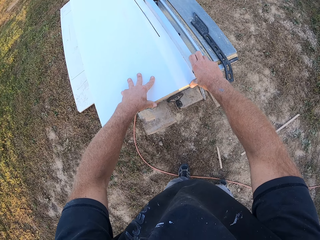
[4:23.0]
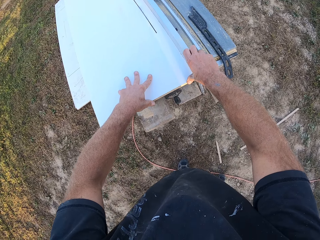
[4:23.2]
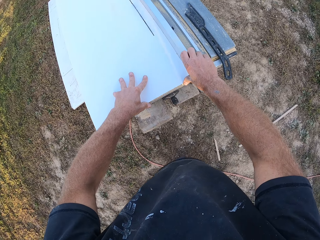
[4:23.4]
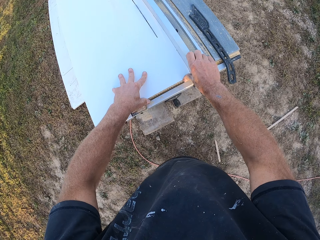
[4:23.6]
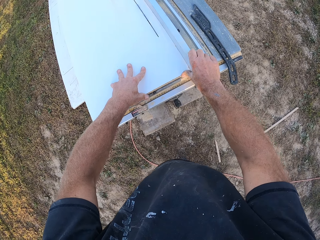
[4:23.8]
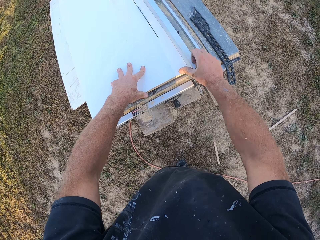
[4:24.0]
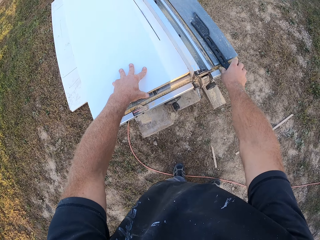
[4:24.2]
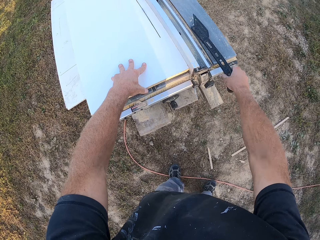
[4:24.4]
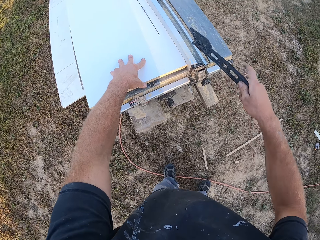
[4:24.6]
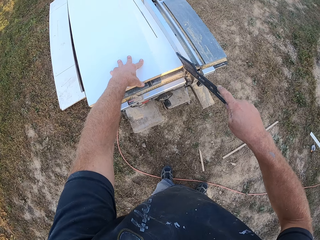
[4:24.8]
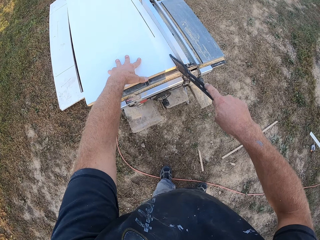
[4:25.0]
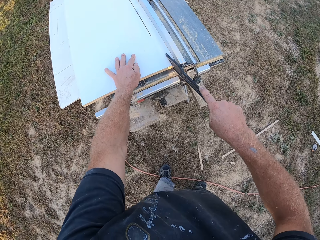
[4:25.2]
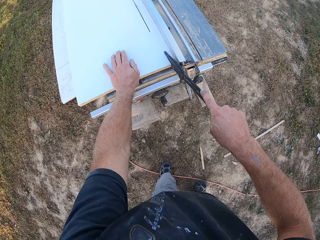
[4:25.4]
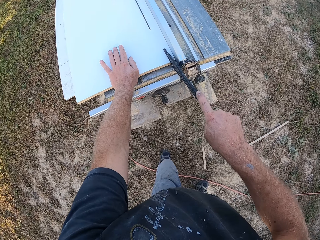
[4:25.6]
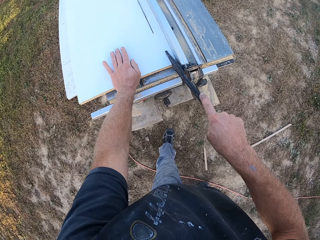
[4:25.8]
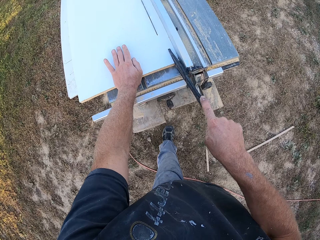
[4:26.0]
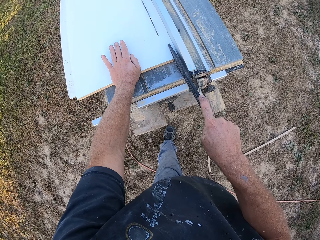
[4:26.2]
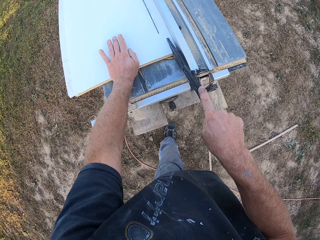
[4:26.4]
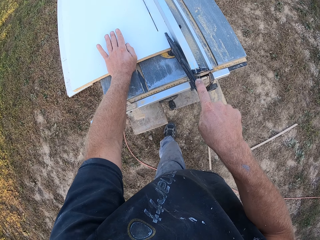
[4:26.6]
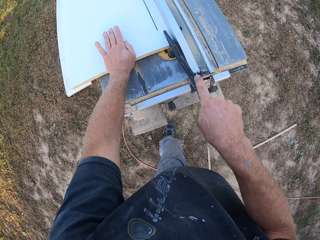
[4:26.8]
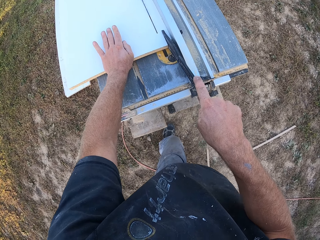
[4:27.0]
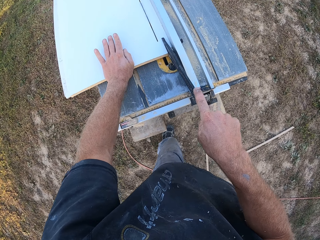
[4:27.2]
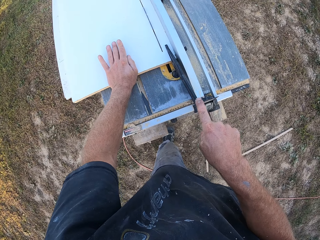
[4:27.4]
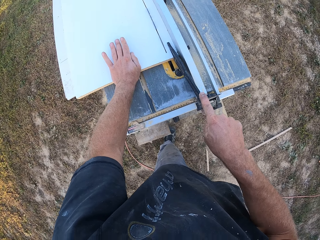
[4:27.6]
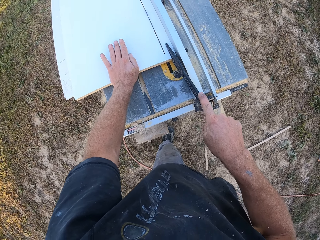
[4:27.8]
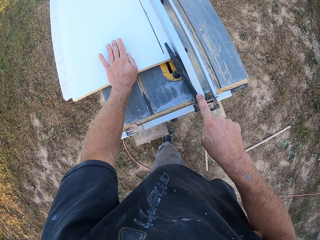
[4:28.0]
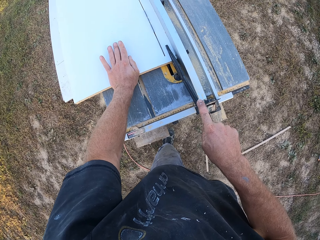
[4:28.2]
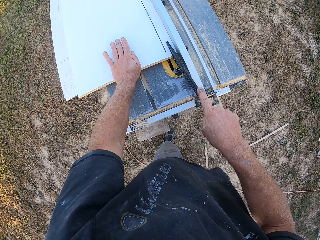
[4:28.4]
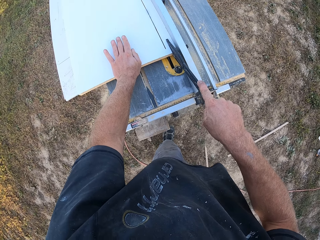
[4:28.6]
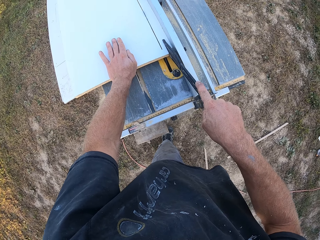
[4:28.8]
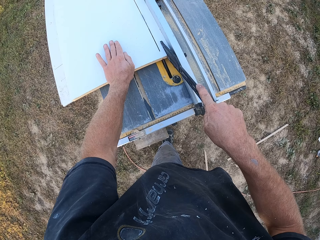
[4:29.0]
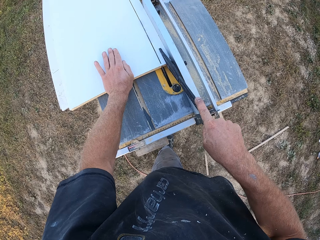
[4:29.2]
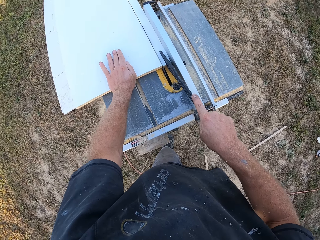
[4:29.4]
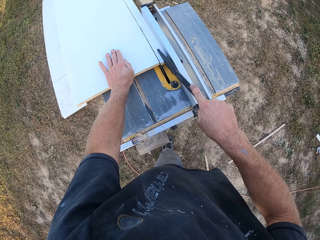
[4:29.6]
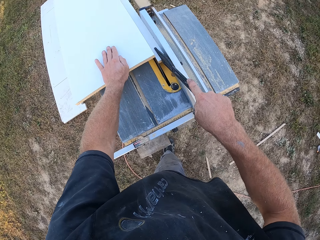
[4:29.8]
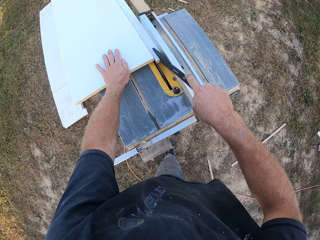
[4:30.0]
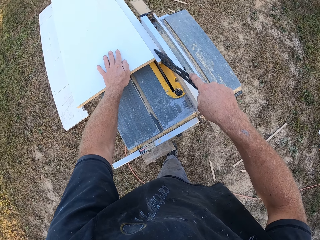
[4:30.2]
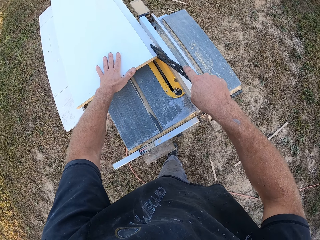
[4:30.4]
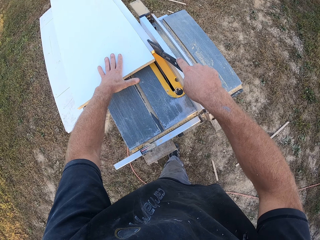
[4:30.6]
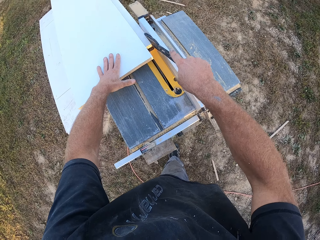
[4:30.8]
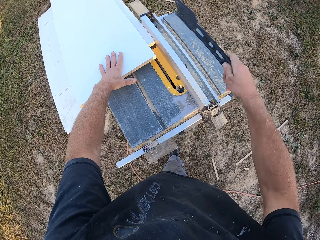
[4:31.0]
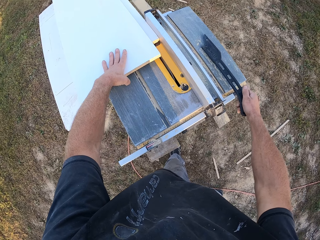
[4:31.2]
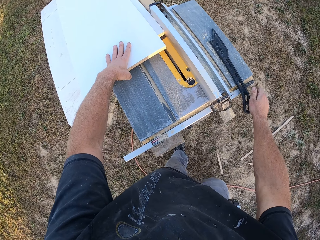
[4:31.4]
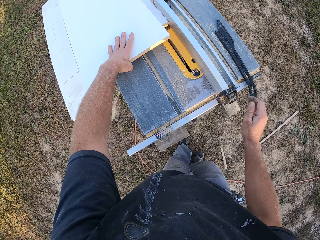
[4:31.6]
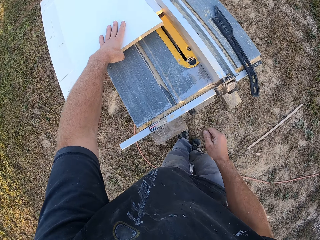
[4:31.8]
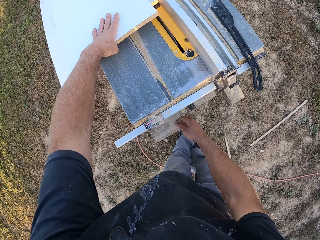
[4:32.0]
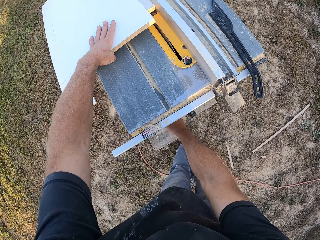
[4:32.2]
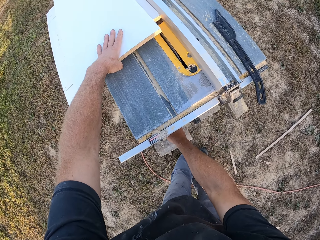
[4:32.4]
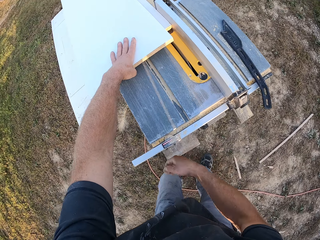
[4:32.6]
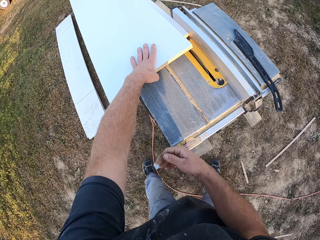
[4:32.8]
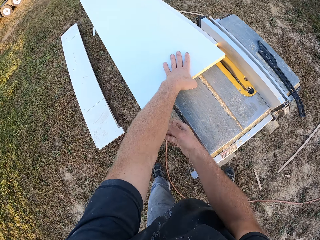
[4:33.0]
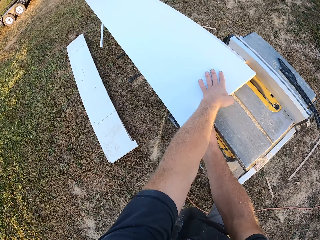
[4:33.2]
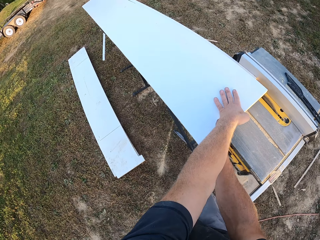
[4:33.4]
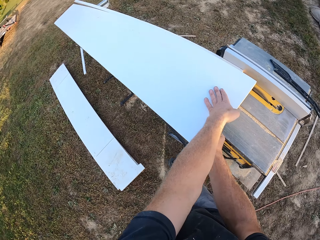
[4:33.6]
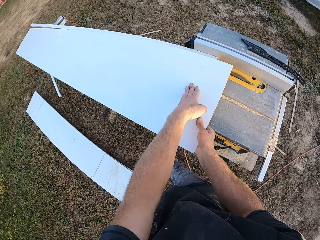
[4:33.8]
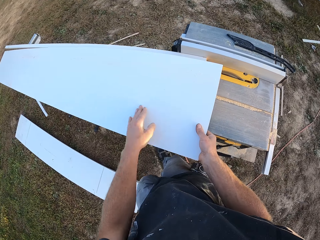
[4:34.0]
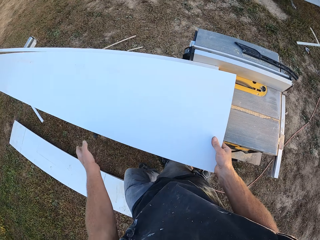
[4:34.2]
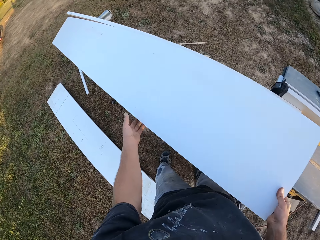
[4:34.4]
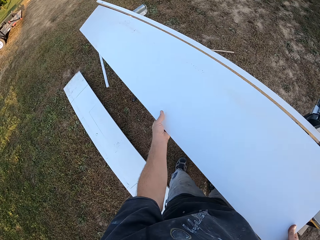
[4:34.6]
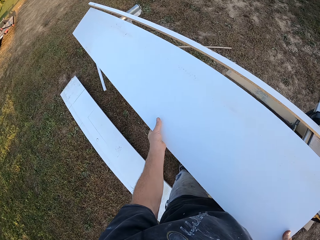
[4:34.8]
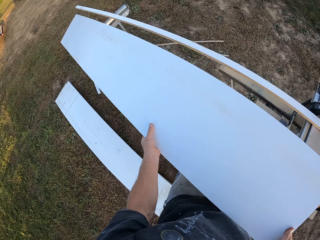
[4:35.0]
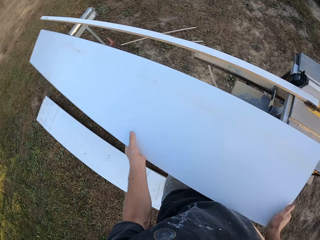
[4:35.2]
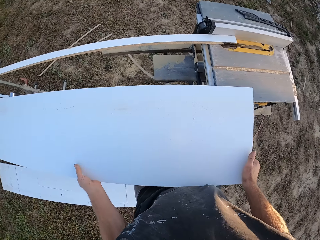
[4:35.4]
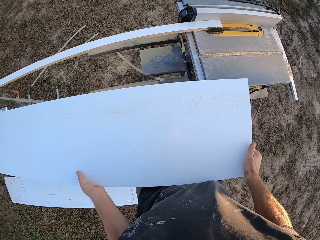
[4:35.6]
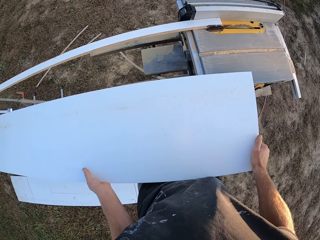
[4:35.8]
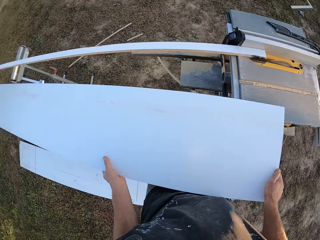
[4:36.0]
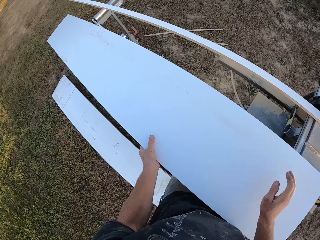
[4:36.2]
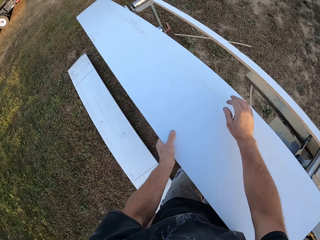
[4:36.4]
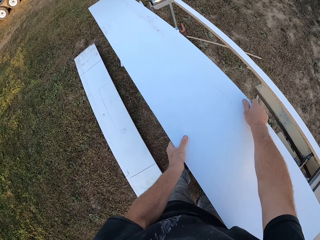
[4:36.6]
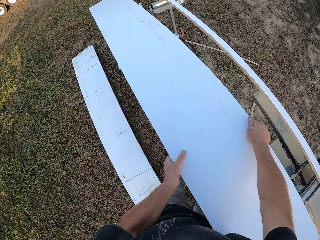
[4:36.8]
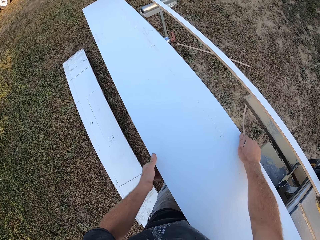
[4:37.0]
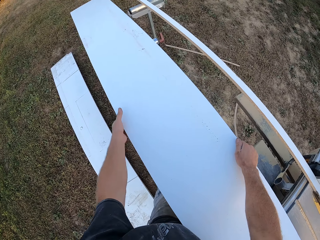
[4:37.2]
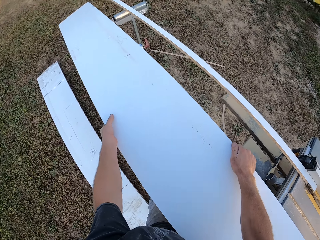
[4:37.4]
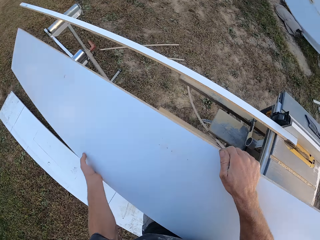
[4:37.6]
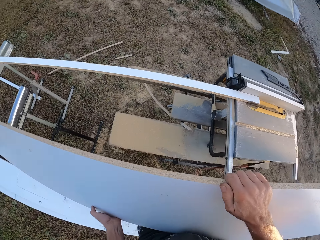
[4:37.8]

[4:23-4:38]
The camera wearer picks up the table saw pusher on the table cutter. They push the board on the cutter with a hand and the pusher. They place the pusher on the table cutter. They move a hand under the cutter. They look around. They pick up the bigger cut board.

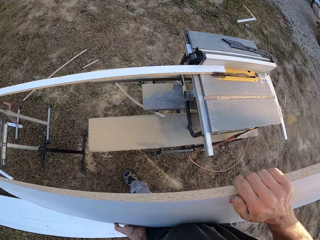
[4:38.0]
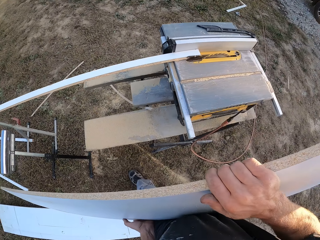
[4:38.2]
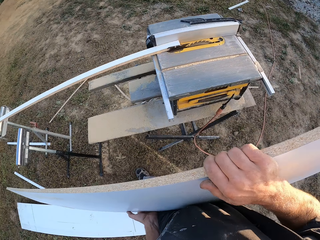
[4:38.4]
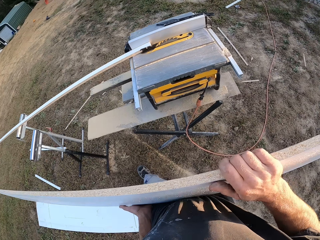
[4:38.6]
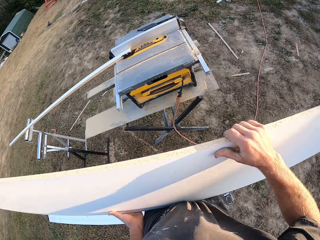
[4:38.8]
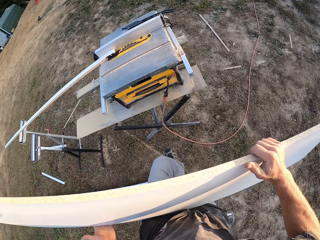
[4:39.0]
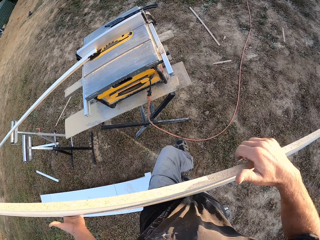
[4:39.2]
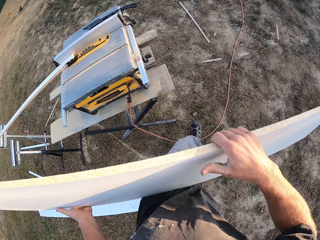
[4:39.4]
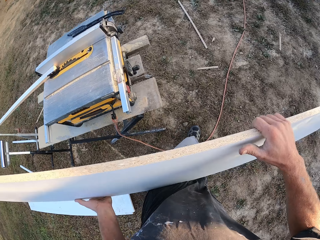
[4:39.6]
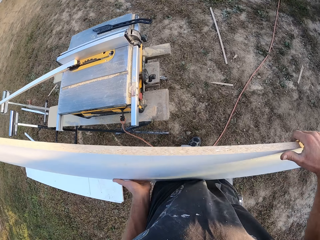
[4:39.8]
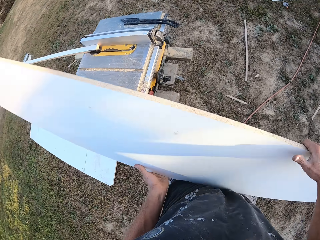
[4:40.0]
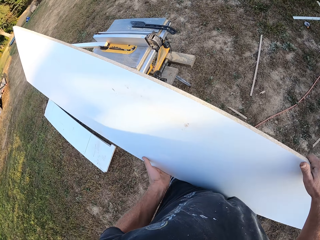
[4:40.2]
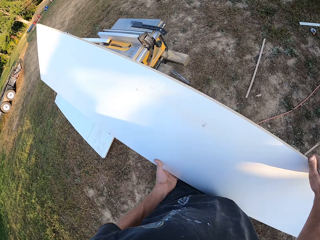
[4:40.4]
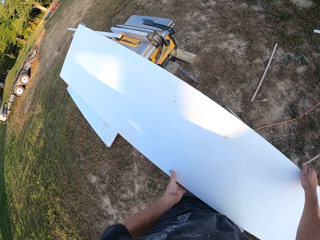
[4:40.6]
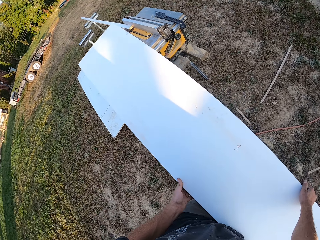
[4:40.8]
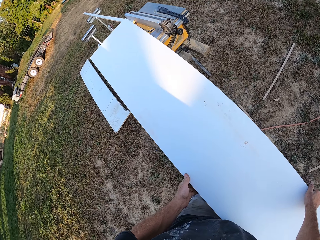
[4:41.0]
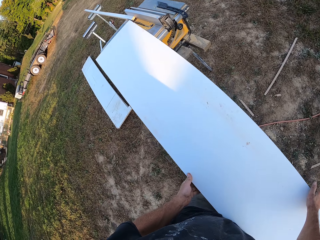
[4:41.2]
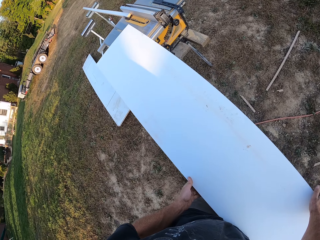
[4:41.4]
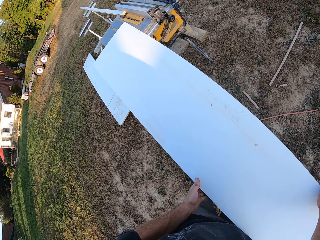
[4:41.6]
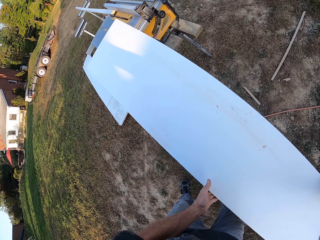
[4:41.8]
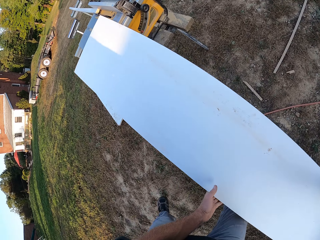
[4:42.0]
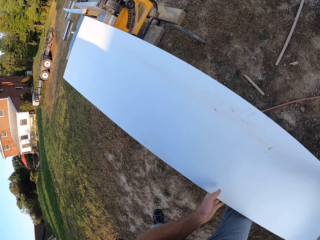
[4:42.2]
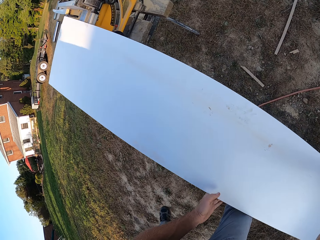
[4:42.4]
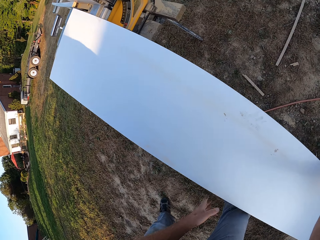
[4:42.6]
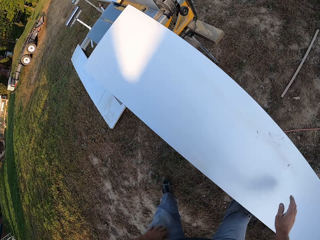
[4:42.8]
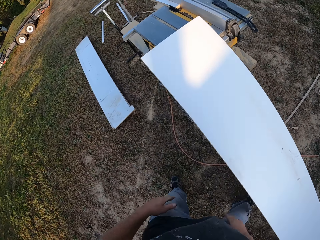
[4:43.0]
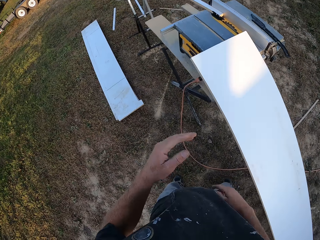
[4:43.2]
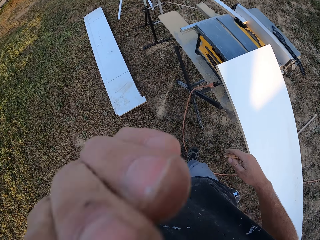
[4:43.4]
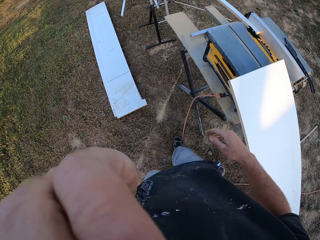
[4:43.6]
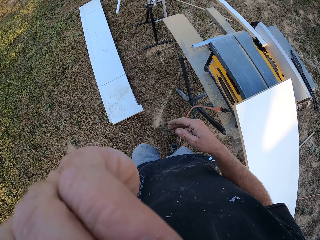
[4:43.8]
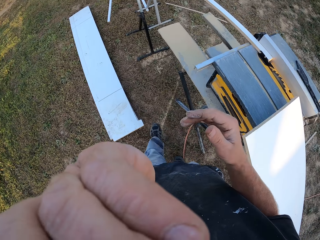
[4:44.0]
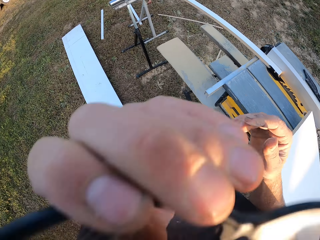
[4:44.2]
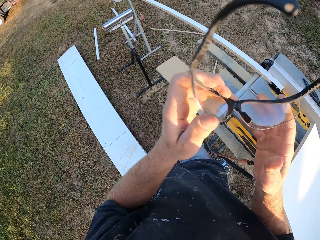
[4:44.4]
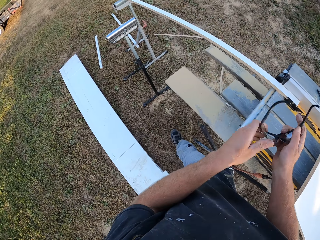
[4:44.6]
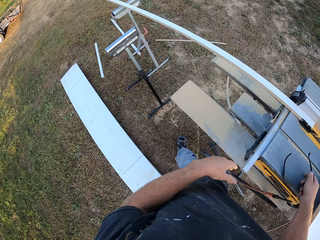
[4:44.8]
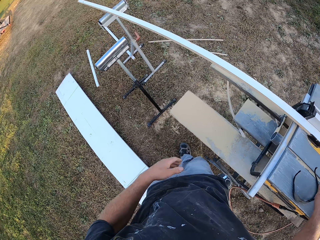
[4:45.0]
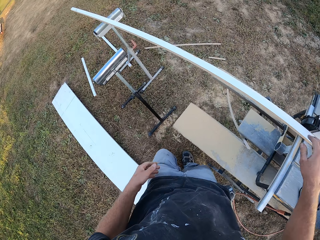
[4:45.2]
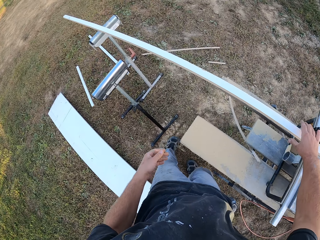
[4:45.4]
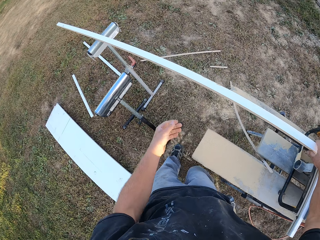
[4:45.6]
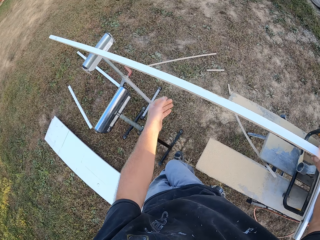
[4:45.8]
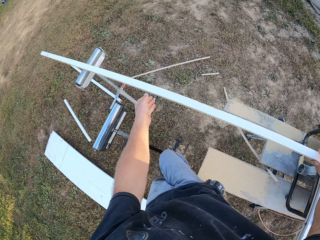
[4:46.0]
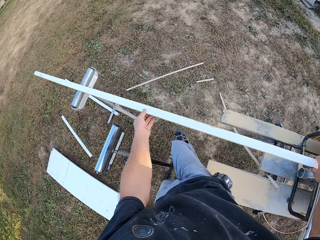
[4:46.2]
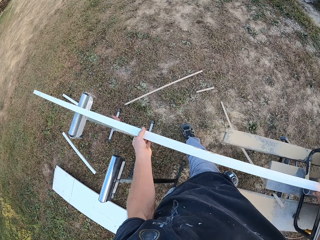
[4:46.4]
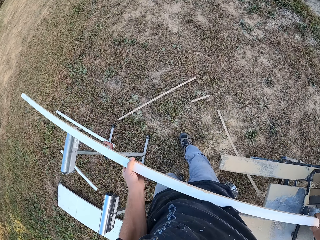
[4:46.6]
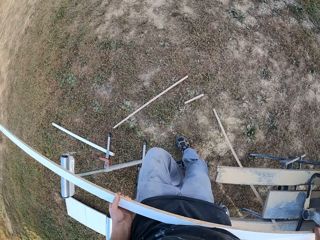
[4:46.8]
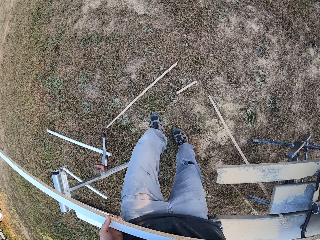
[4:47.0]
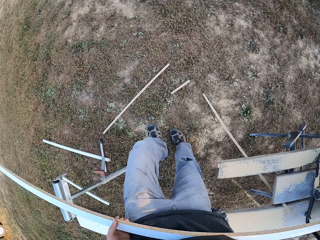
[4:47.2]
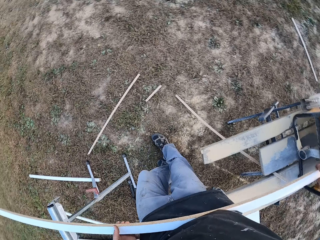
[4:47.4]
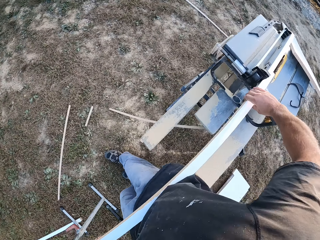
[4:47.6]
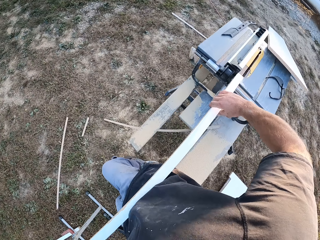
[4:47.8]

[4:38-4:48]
The camera wearer looks around. They carry the board to the table cutter and lean the board on the cutter. They walk closer to the cutter. They take off the safety glasses and place the glasses on the table cutter. They pick the piece of wood.
